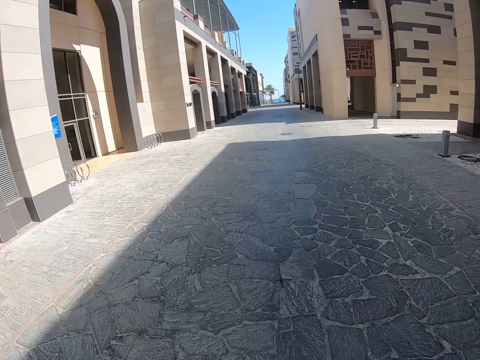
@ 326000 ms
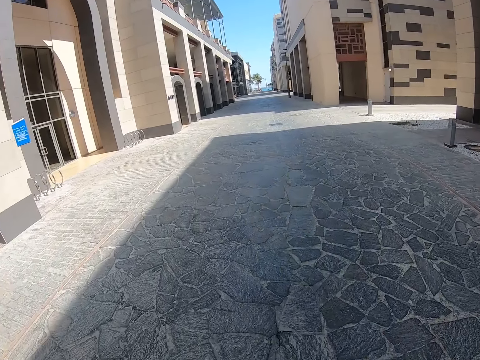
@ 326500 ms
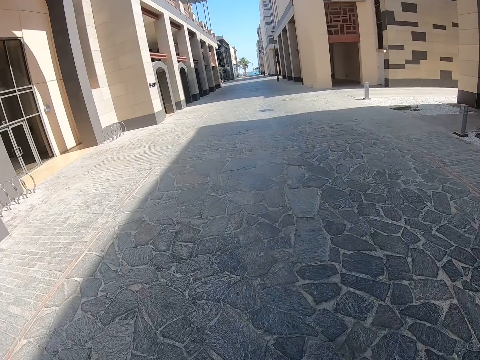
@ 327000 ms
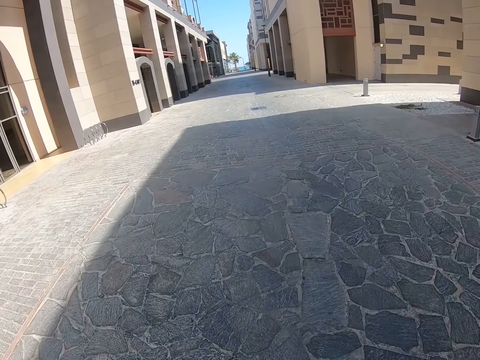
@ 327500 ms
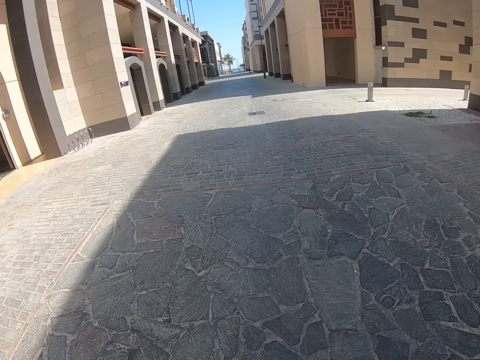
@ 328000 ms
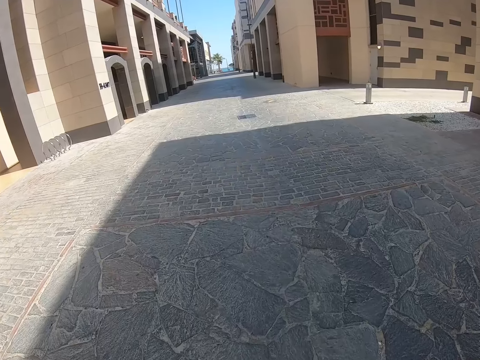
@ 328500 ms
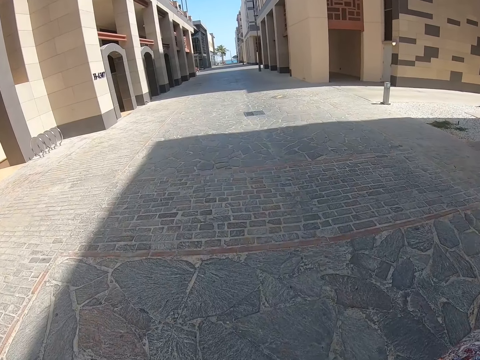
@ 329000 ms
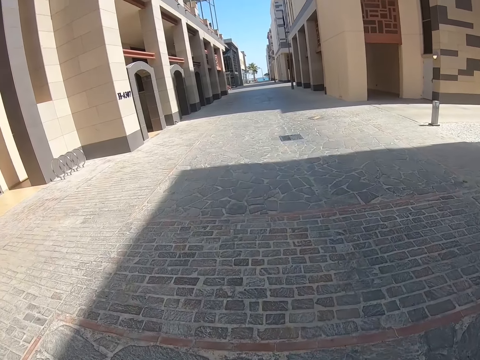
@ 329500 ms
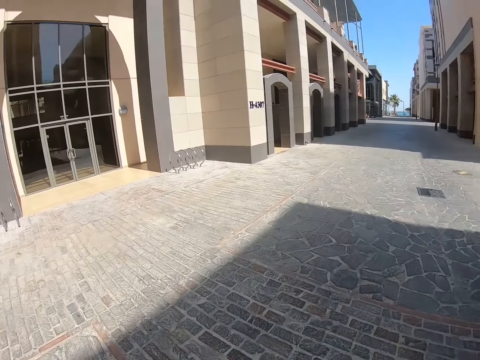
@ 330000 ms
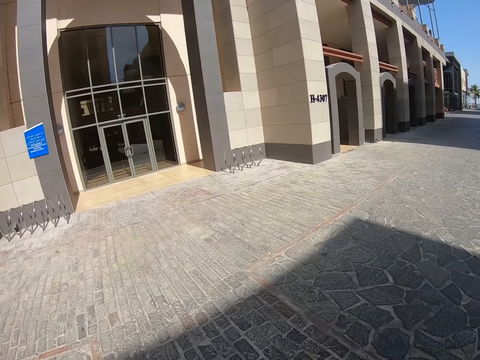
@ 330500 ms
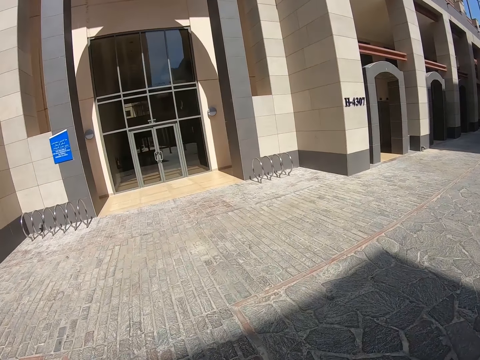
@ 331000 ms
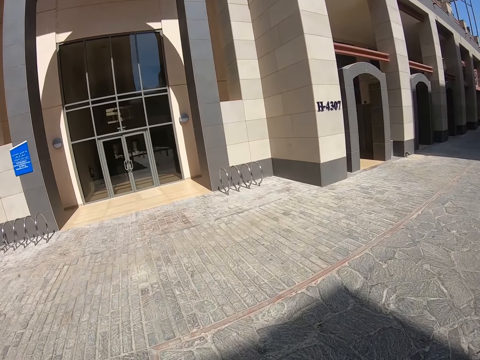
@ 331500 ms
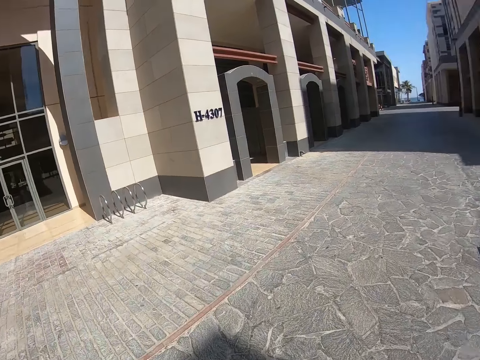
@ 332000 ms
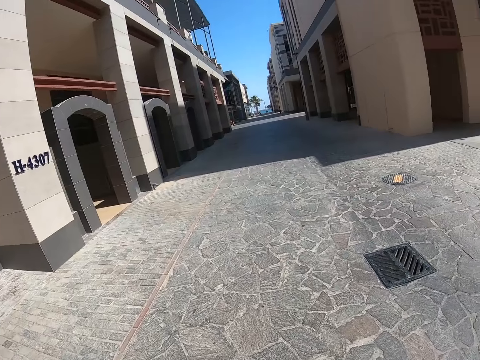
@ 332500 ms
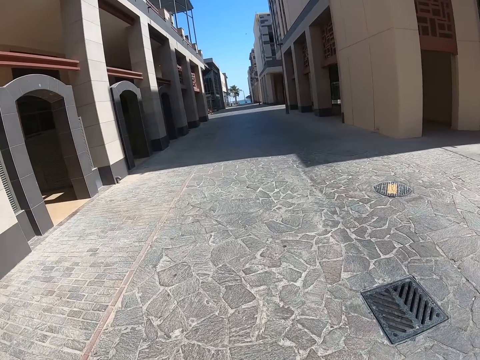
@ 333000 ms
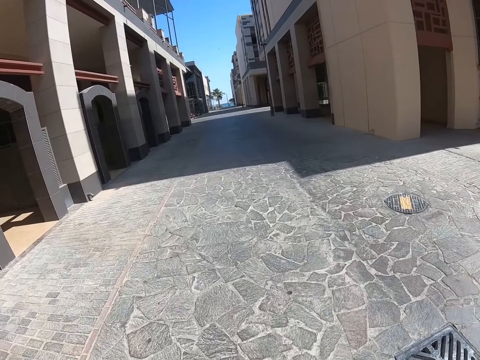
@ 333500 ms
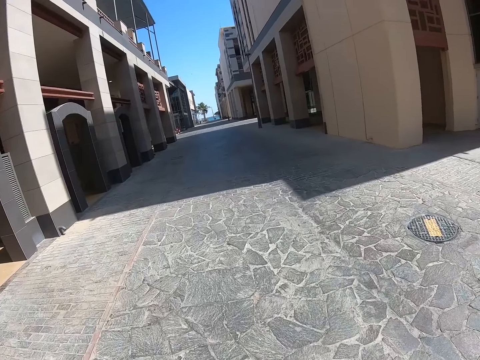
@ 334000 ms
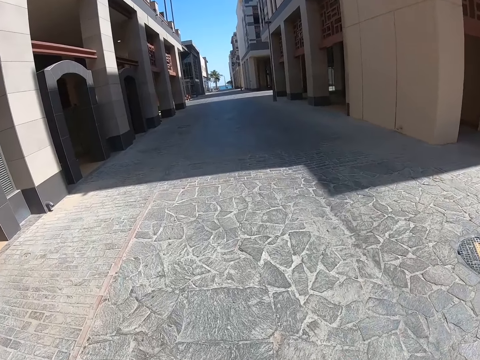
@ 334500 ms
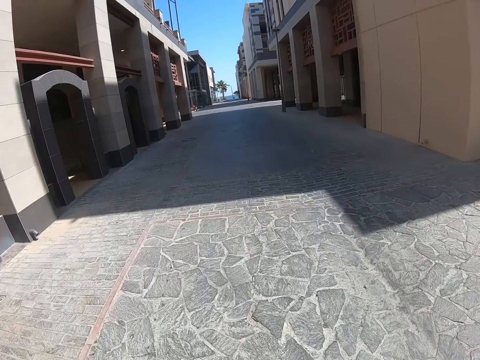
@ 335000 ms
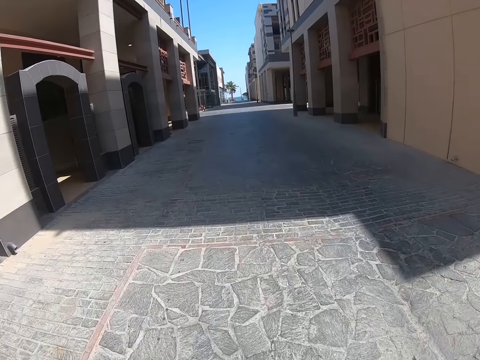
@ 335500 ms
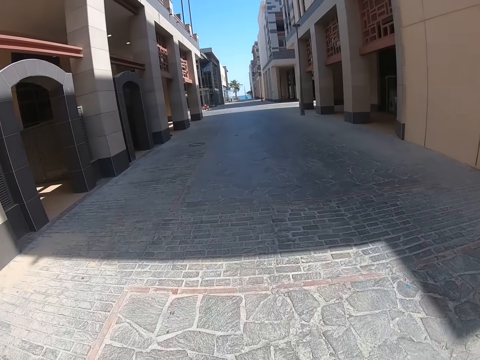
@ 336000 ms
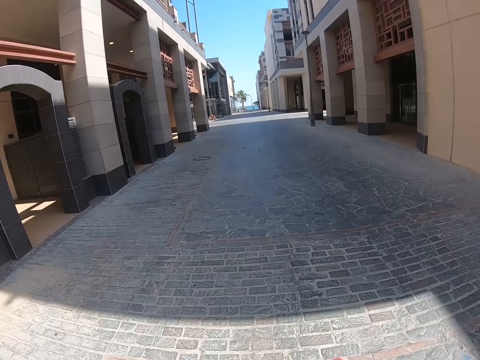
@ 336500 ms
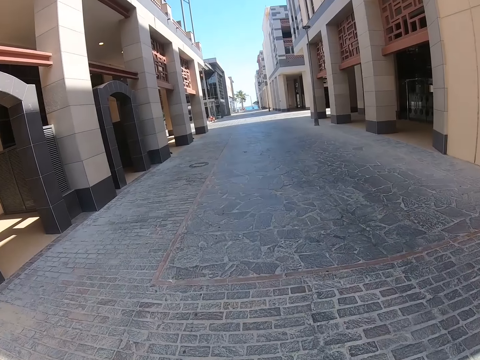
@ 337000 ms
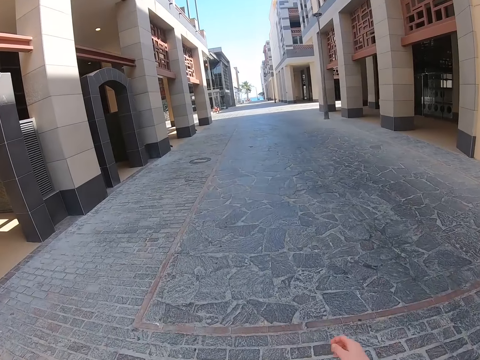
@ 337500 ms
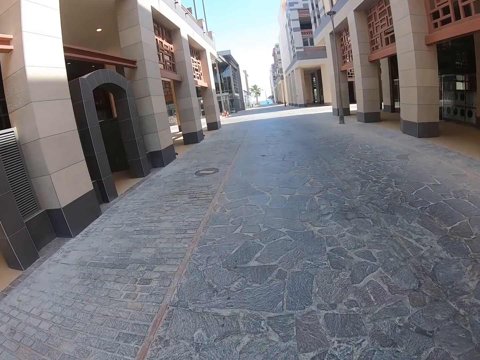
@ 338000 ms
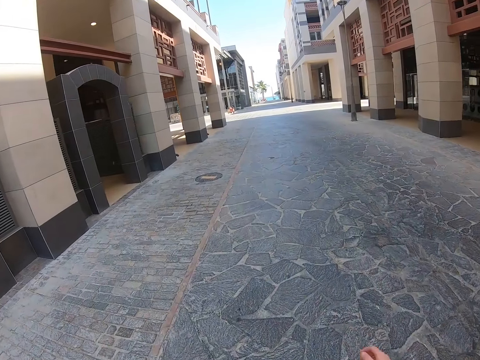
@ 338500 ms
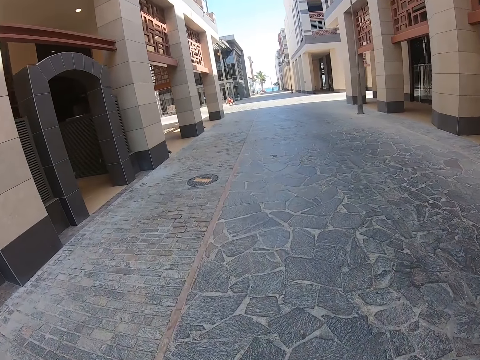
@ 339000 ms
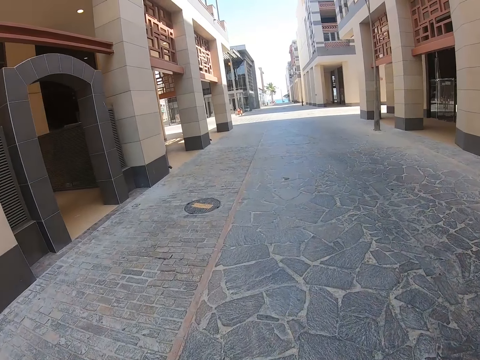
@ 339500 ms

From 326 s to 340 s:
The camera wearer looks aside. They walk on the road. They swing the right hand.

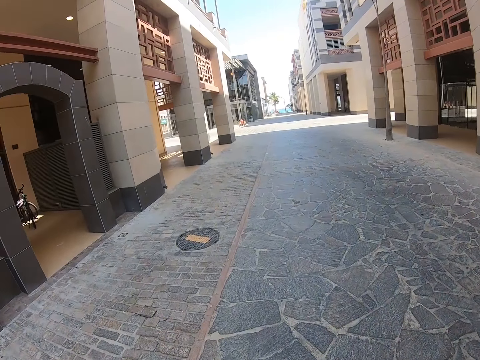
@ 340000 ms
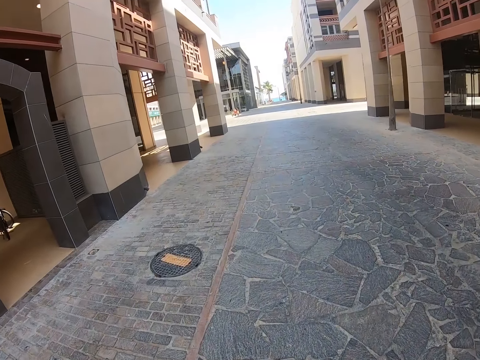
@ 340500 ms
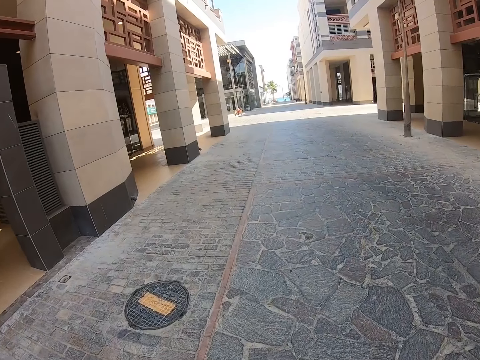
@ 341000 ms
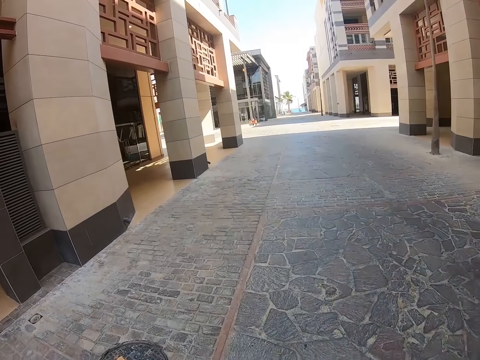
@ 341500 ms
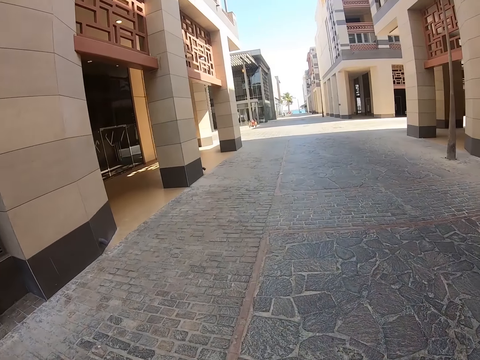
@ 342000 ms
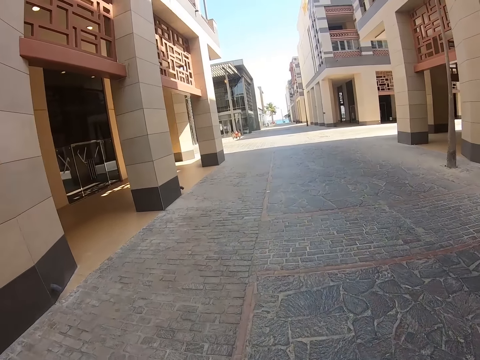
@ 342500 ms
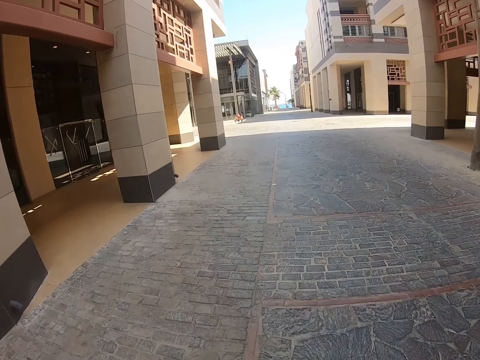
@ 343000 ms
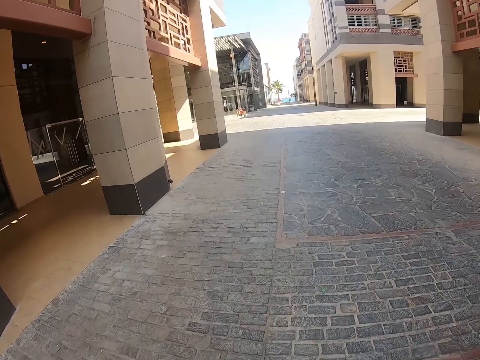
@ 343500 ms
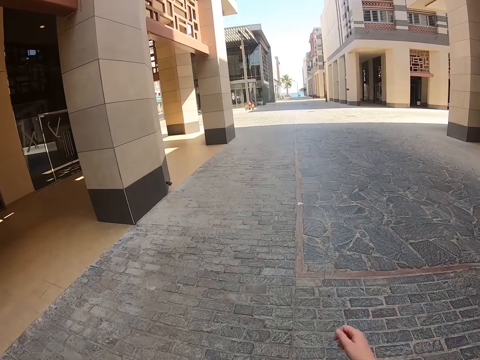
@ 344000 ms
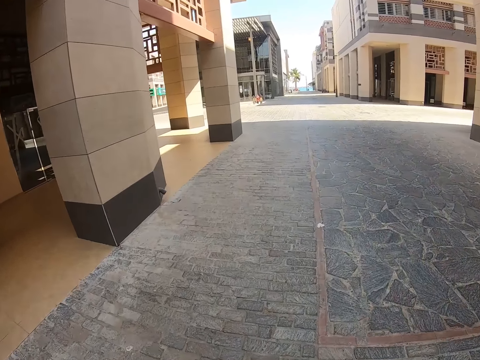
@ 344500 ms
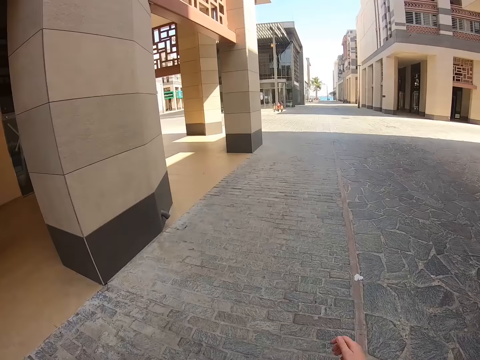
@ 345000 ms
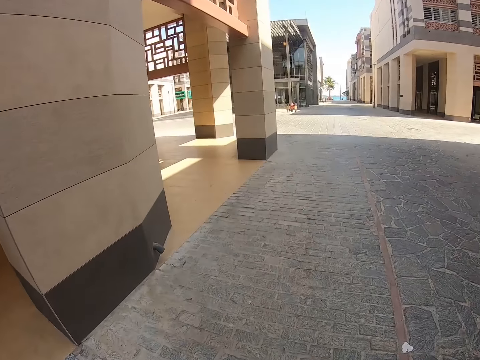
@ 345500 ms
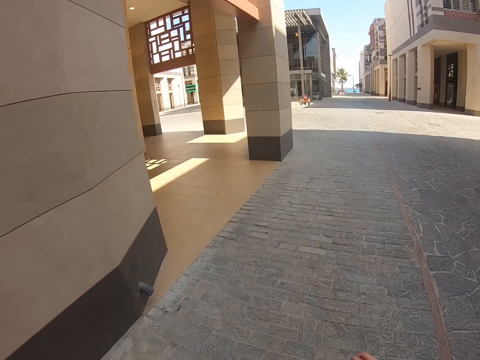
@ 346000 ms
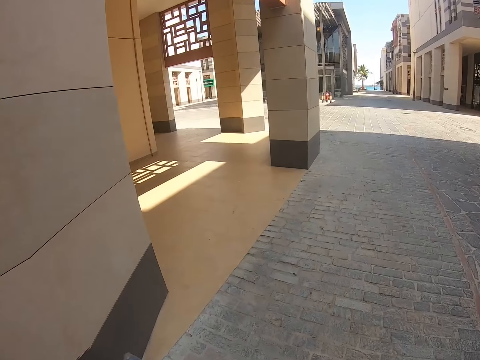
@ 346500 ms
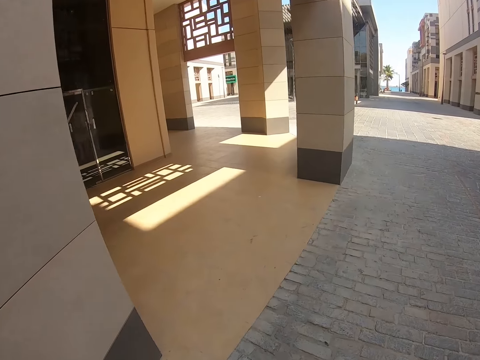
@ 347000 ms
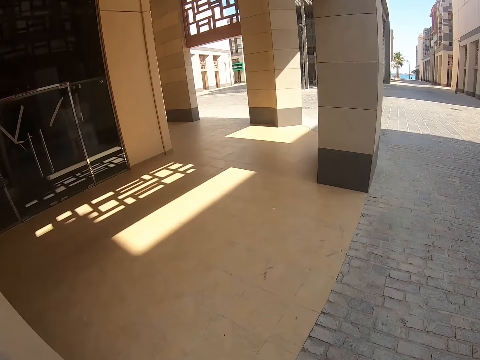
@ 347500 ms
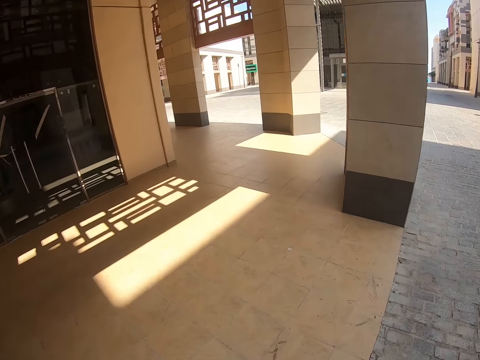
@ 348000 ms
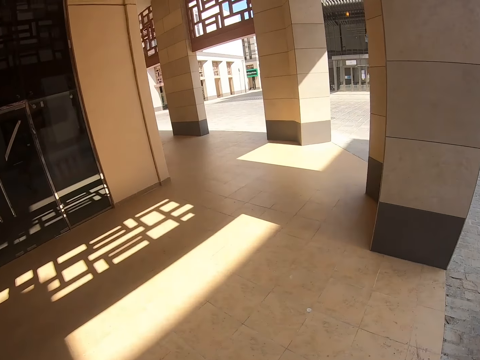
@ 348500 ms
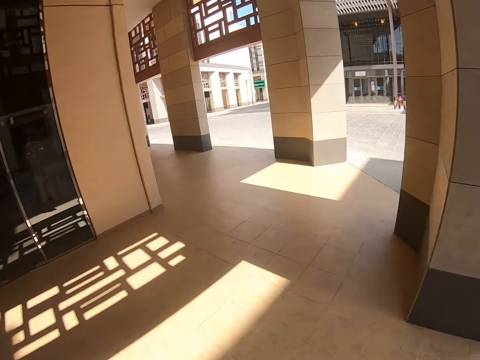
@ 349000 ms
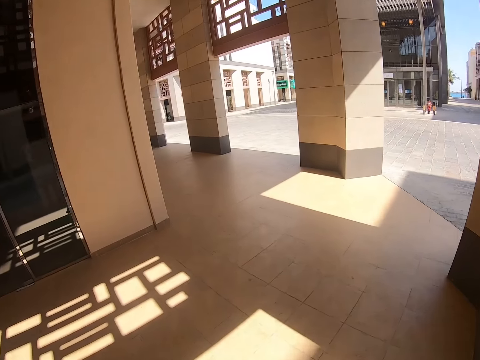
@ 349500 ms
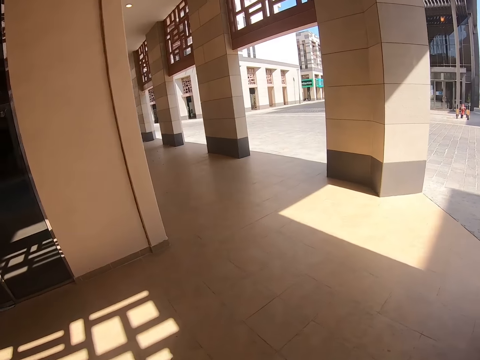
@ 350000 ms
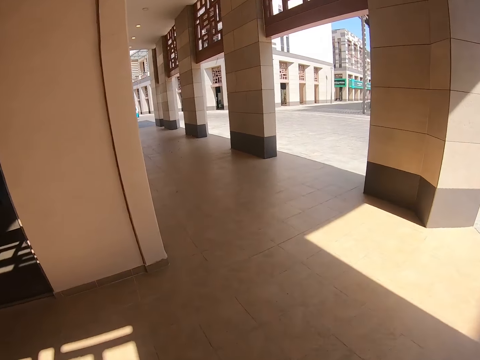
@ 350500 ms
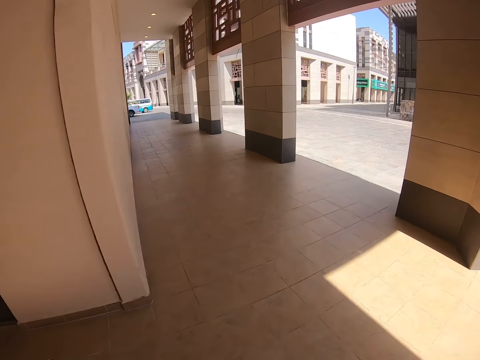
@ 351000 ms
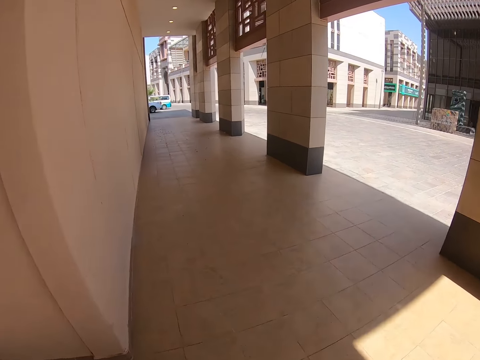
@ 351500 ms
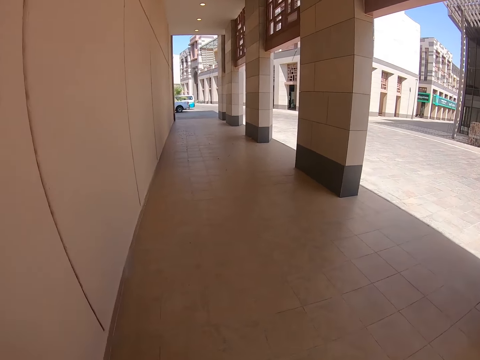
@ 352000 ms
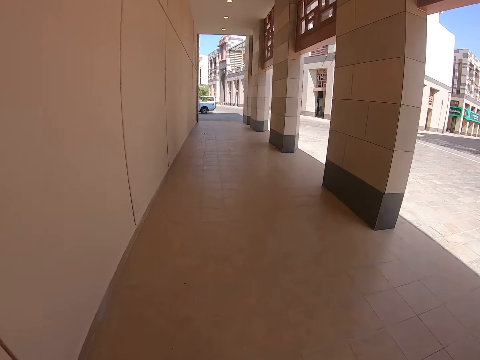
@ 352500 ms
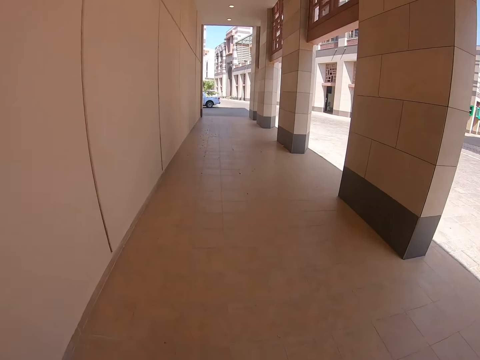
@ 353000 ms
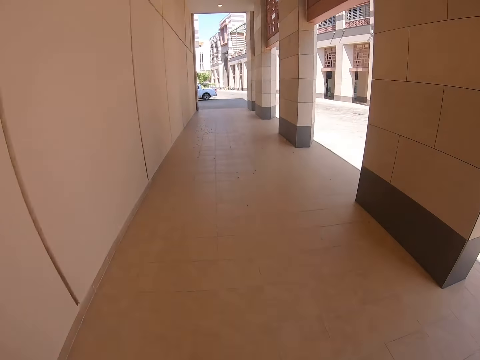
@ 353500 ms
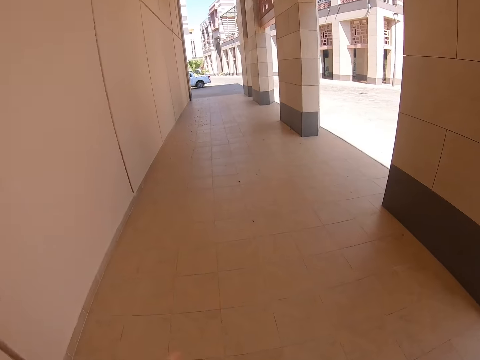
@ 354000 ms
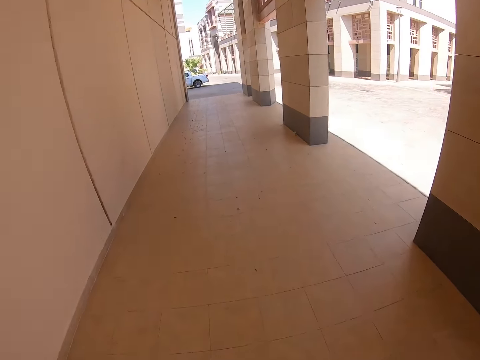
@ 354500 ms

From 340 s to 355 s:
The camera wearer walks on the corridor.
